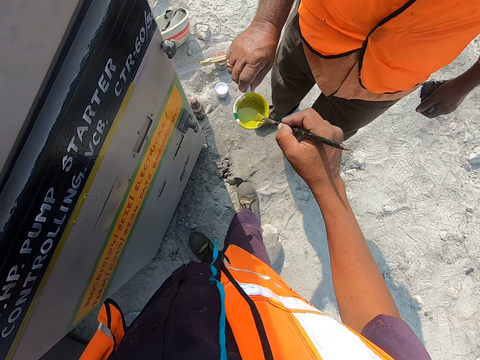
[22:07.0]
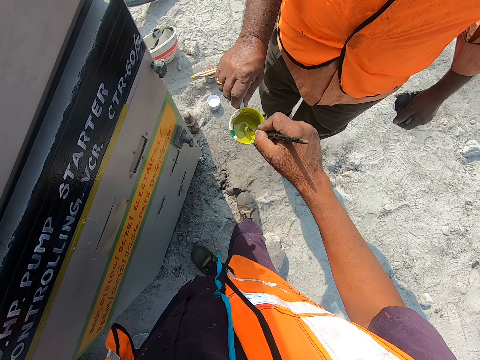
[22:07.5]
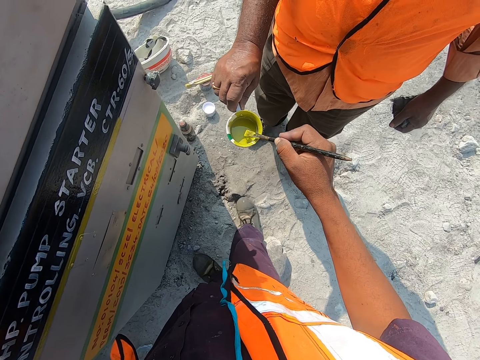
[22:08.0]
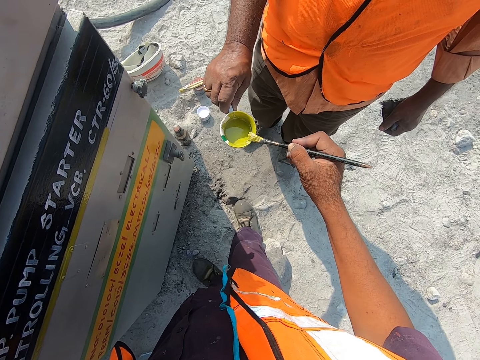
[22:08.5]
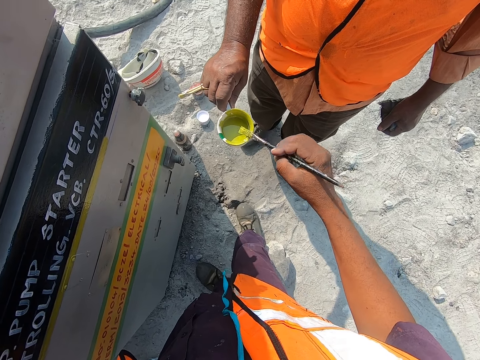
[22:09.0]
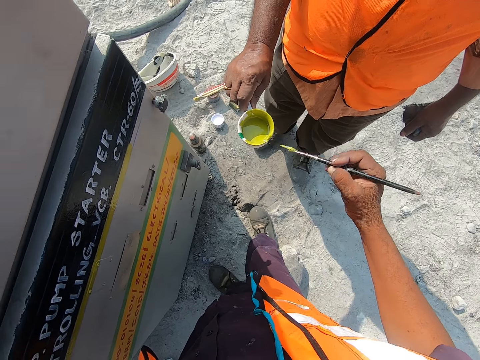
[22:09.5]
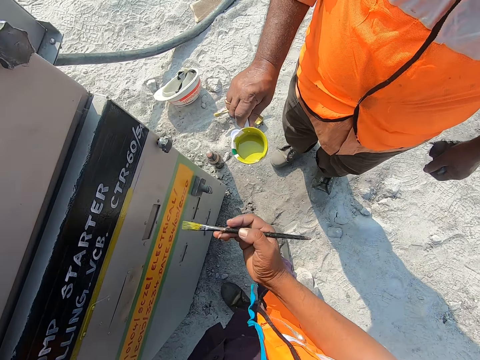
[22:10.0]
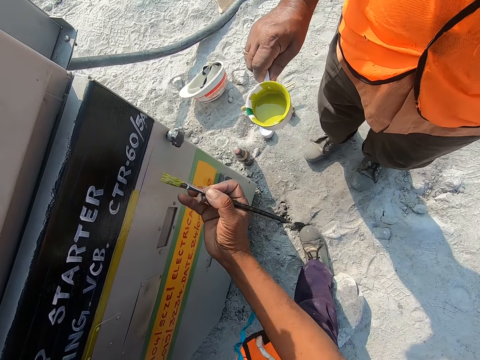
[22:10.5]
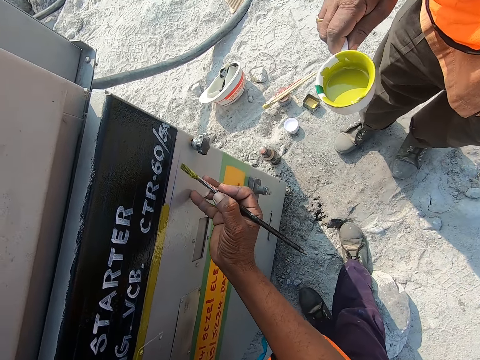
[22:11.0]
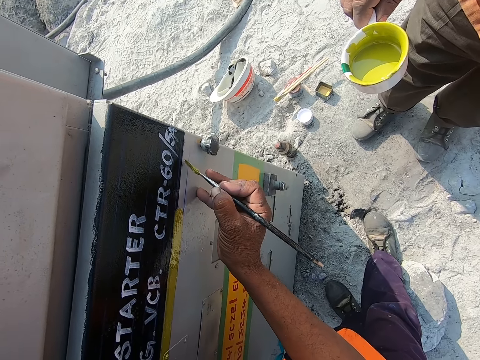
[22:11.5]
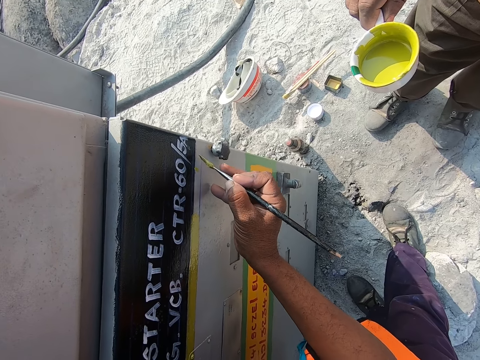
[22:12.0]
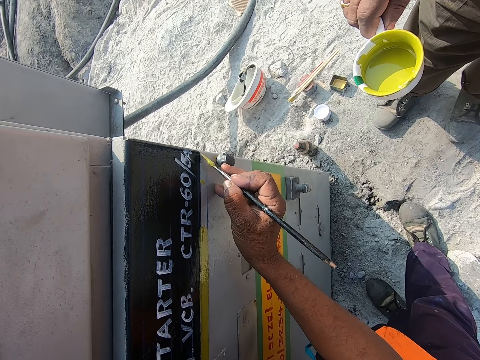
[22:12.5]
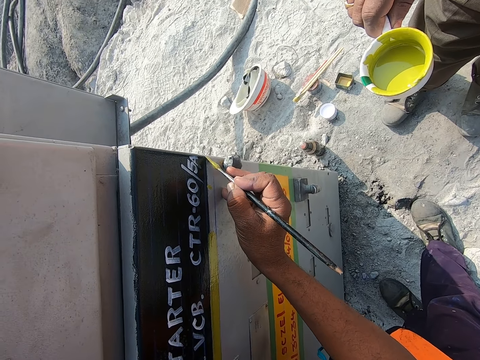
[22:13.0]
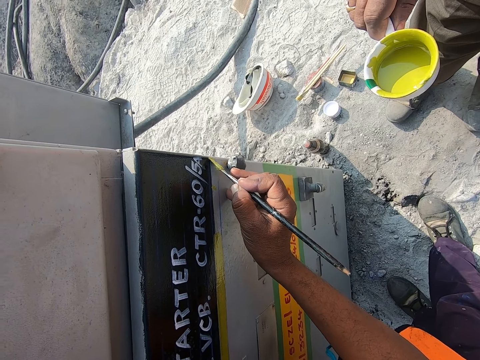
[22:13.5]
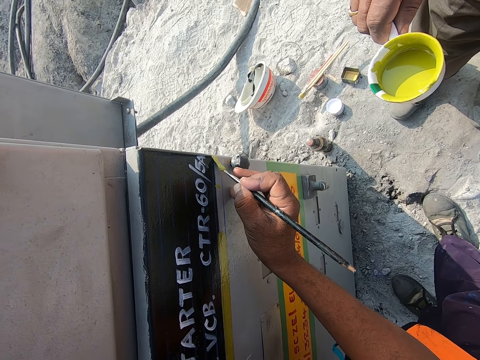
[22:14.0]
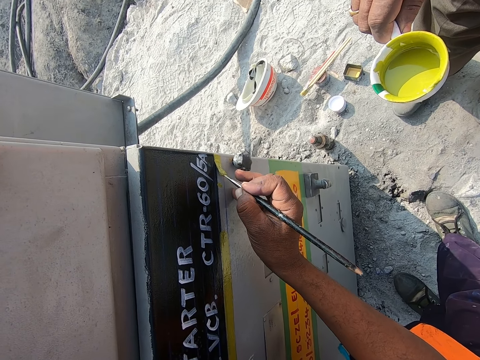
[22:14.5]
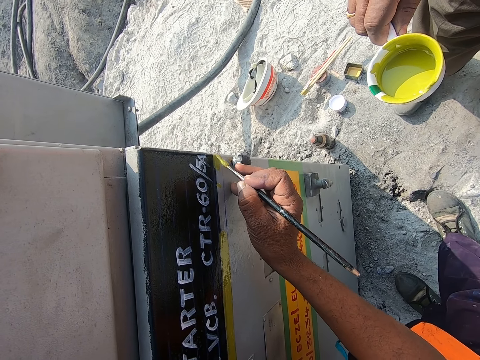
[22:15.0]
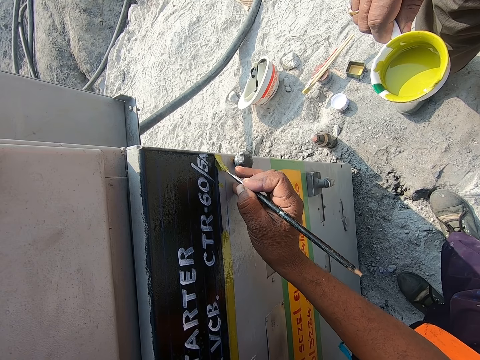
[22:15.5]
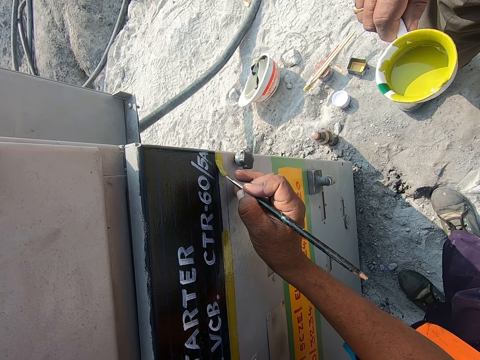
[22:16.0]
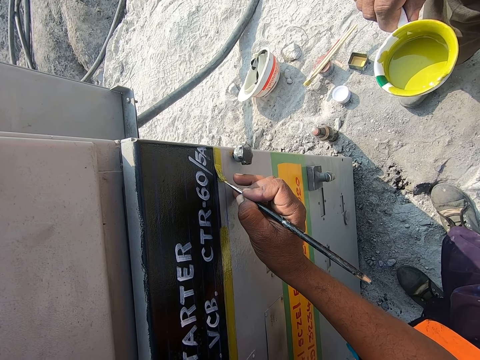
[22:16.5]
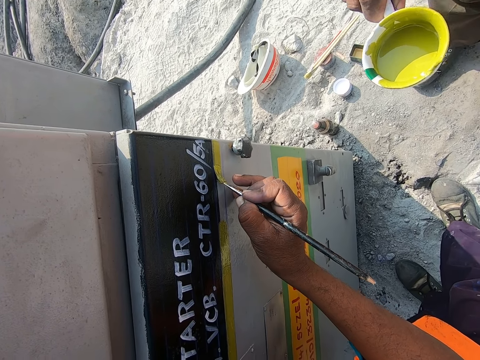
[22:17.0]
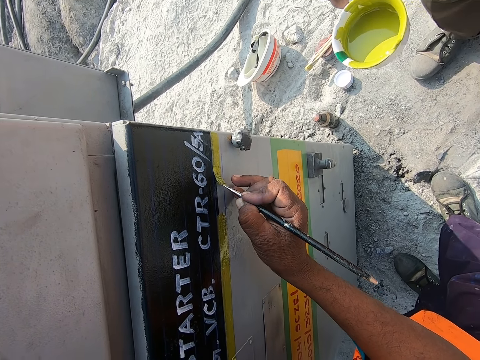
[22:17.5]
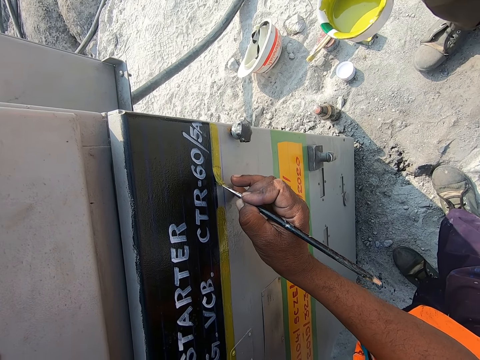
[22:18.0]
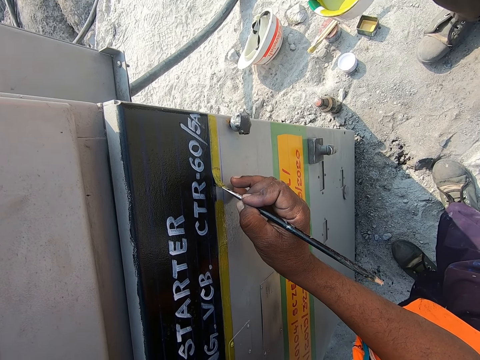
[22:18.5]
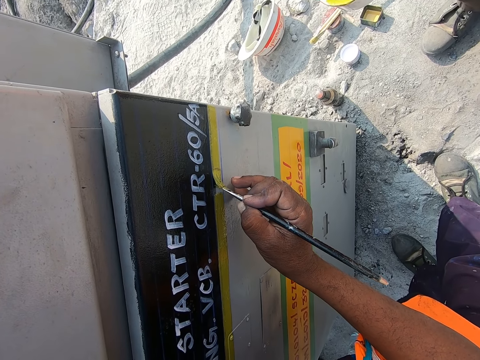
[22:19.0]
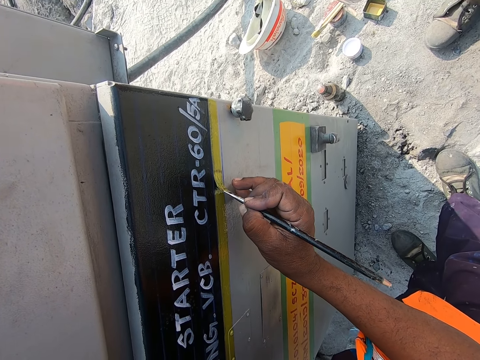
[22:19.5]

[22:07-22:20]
The camera wearer dips the paint brush in paint. They rub the paint brush on the edge of a cup. They paint the door with the paint brush.

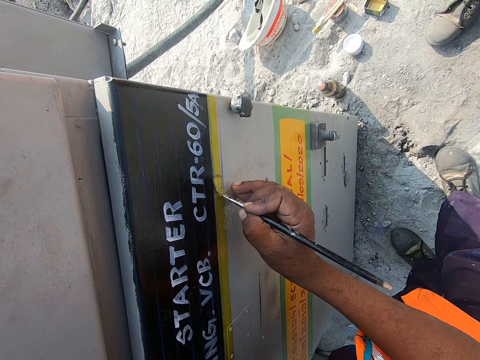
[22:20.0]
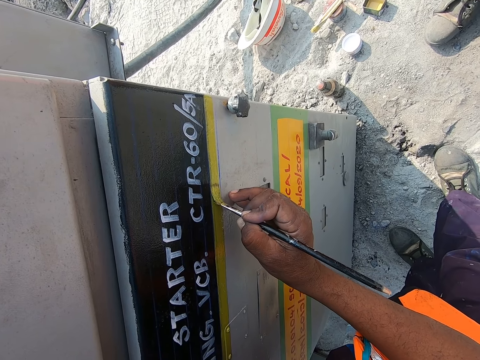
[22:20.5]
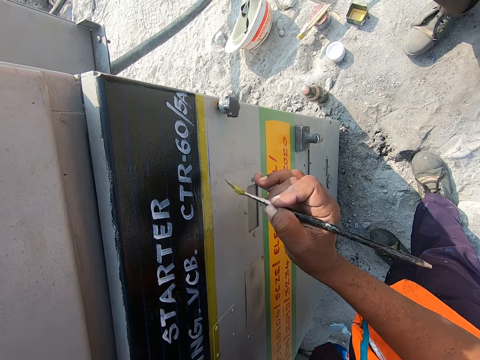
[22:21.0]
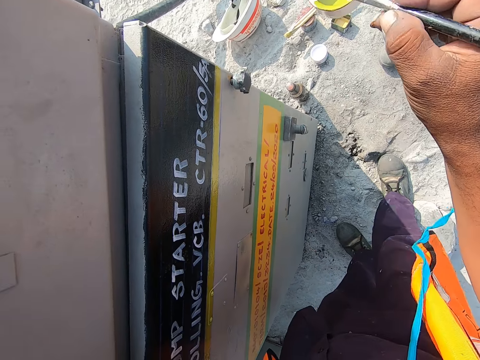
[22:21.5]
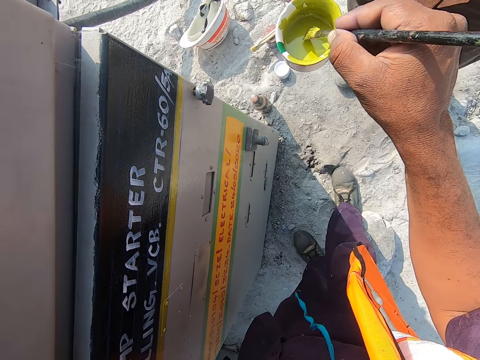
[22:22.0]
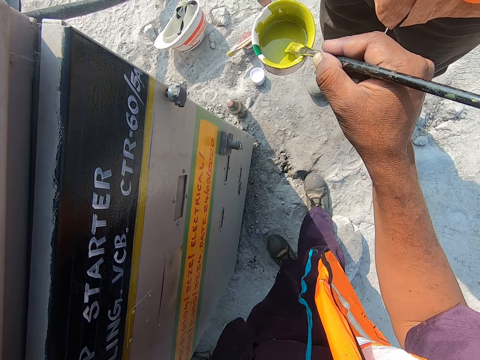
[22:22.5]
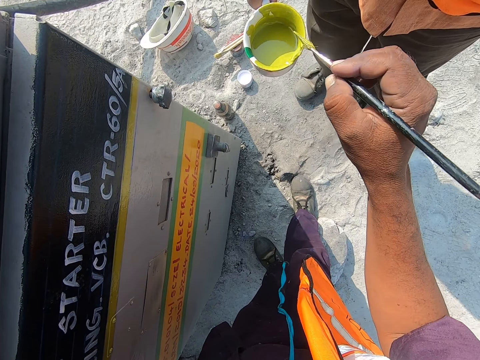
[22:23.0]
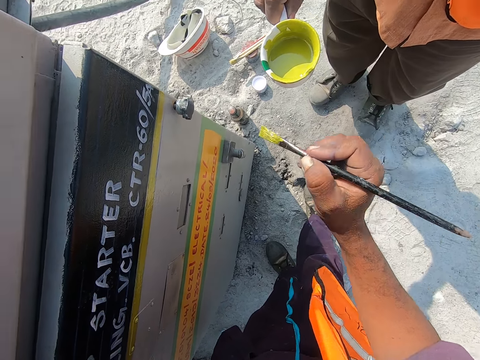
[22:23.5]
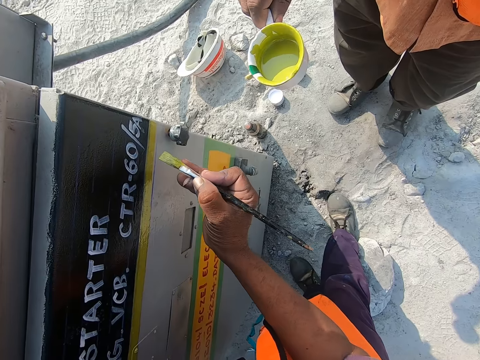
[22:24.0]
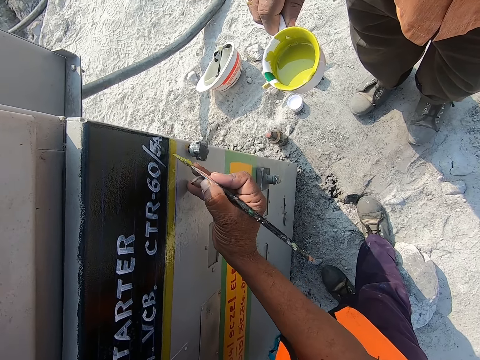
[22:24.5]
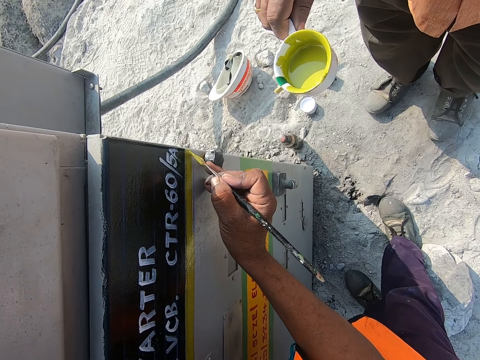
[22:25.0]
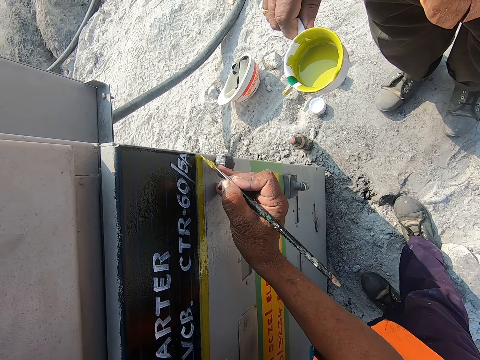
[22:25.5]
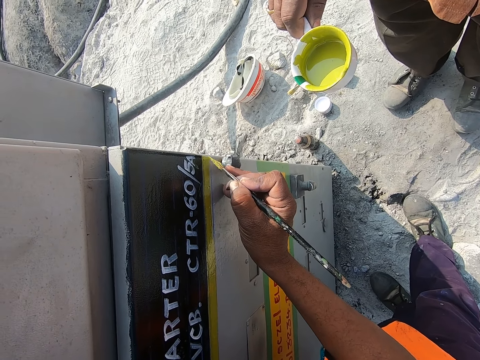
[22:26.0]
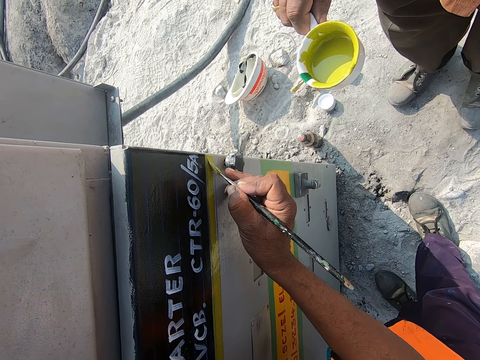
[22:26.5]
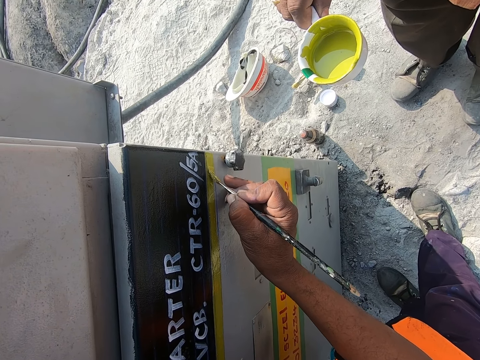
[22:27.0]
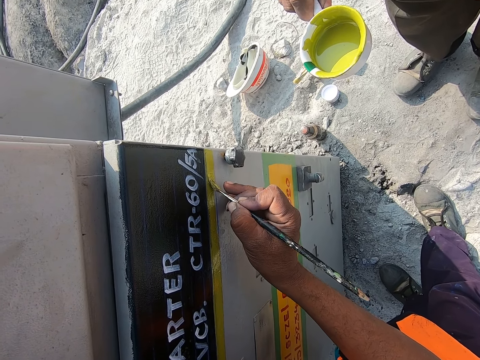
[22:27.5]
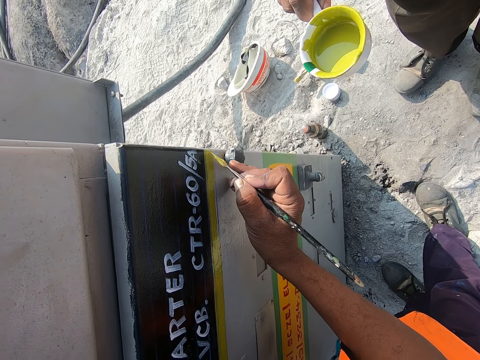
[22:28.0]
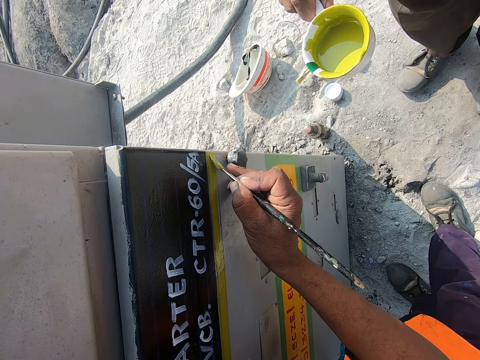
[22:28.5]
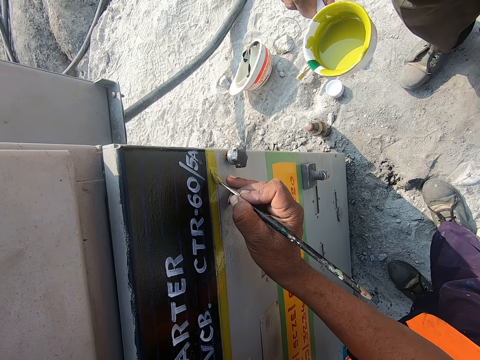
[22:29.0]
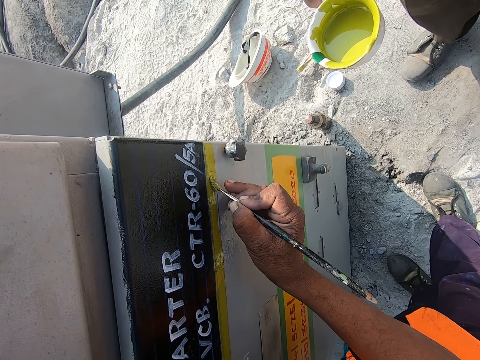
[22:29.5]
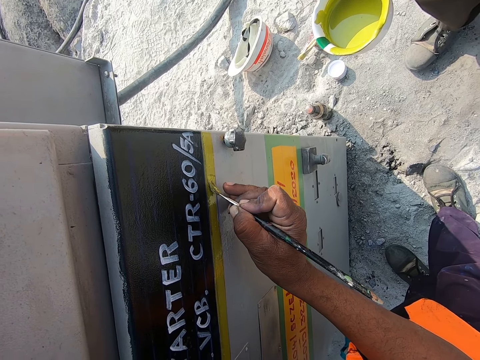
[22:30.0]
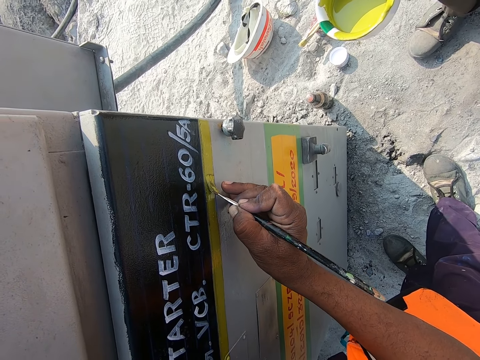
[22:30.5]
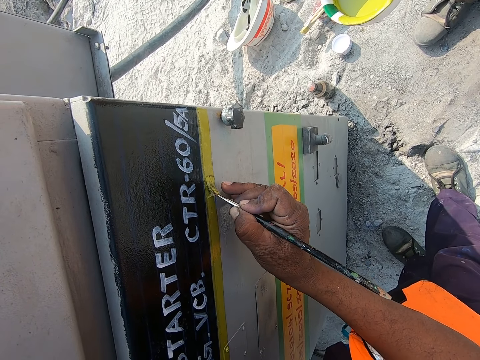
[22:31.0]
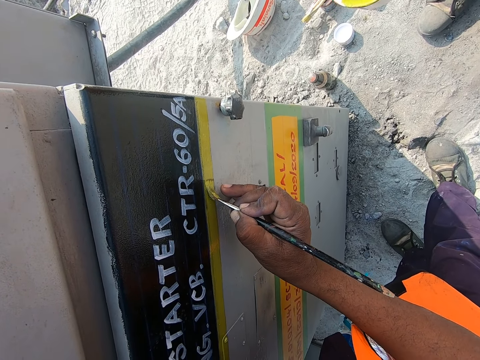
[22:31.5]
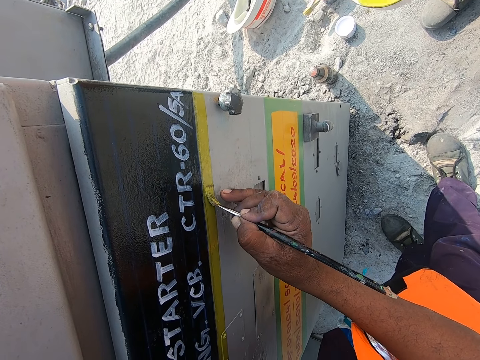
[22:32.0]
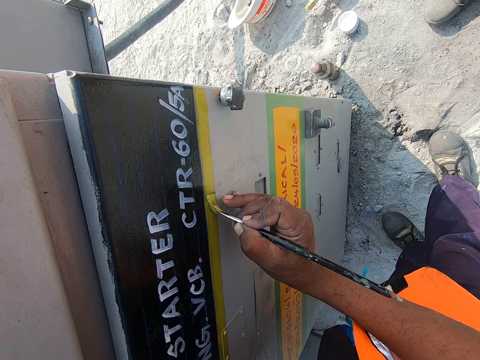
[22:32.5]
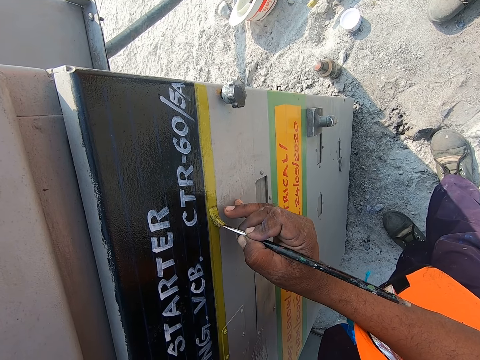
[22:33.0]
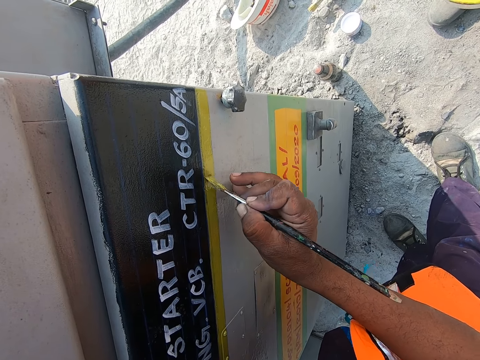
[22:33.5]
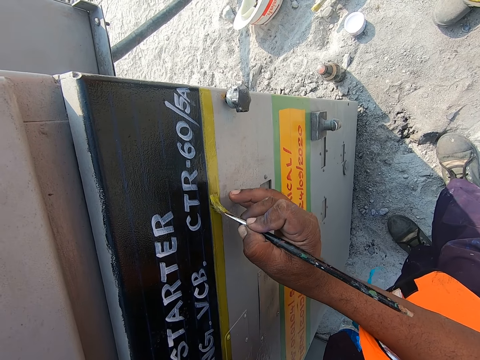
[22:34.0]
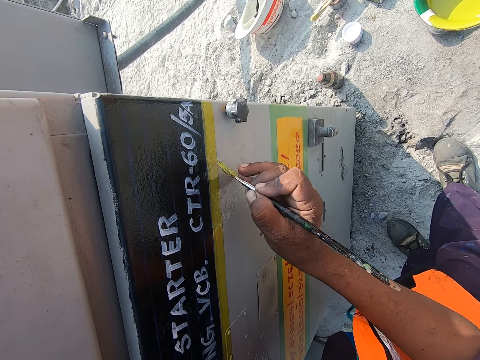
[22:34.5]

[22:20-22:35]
The camera wearer dips the paint brush in paint. They rub the paint brush on the edge of a cup. They paint the door with the paint brush.
